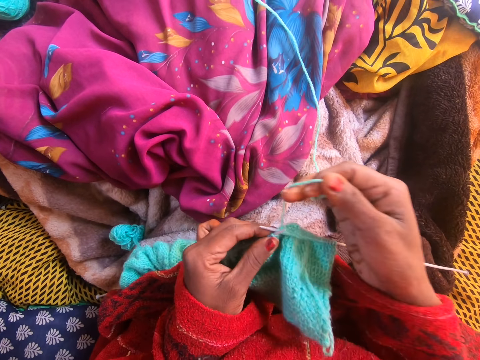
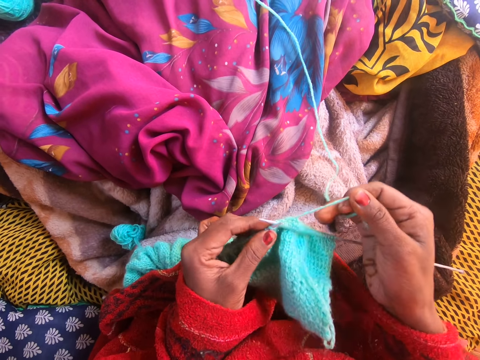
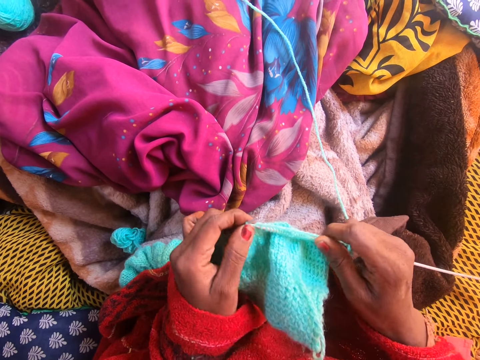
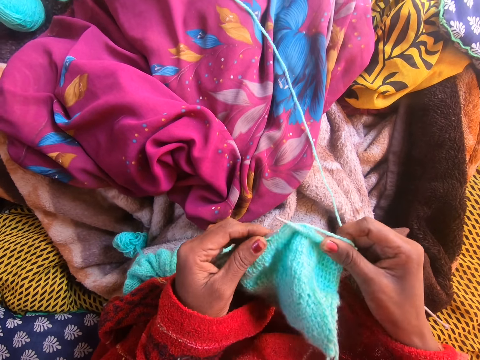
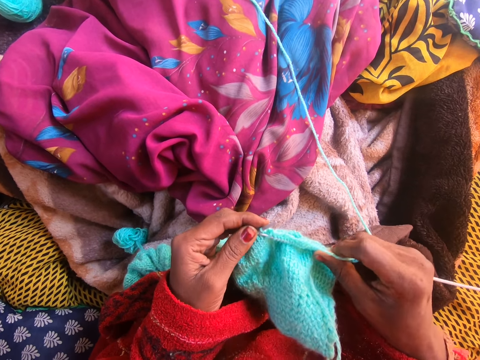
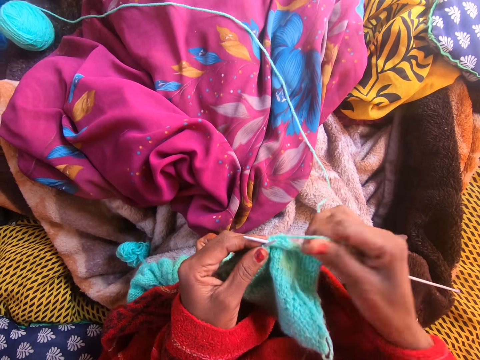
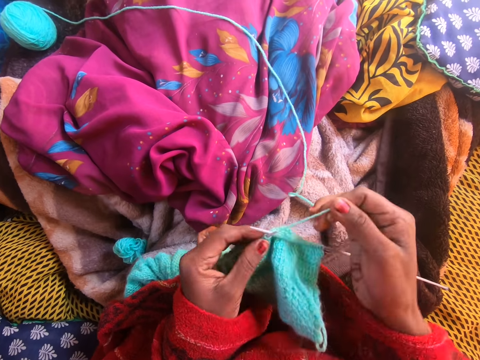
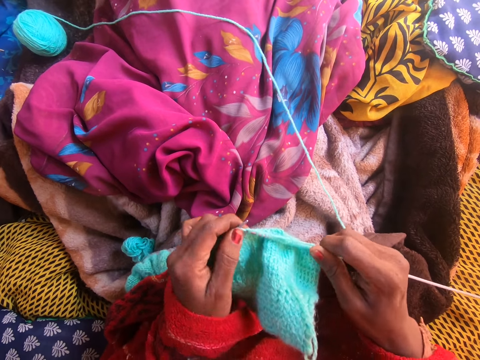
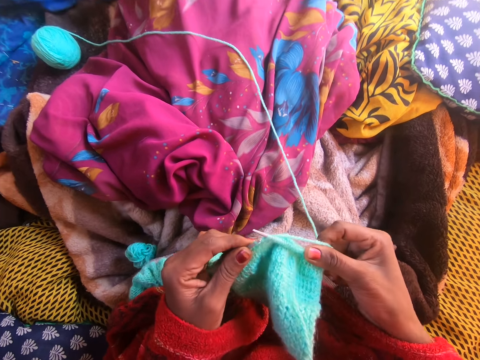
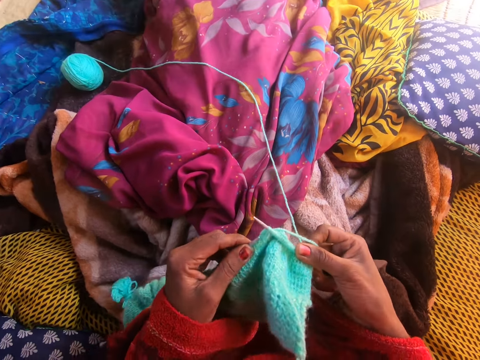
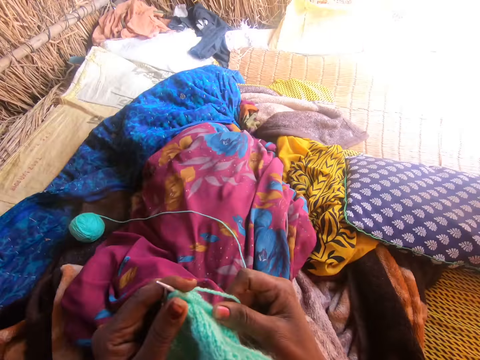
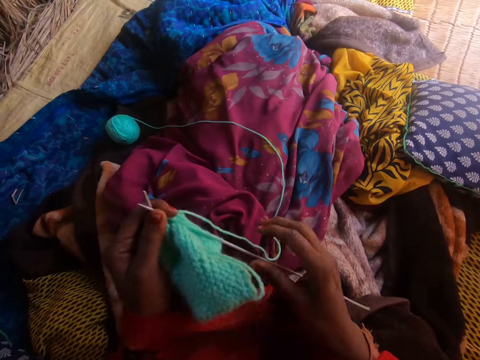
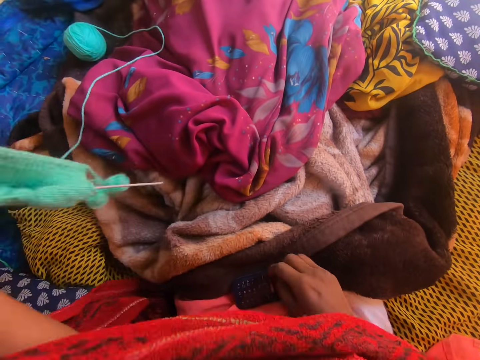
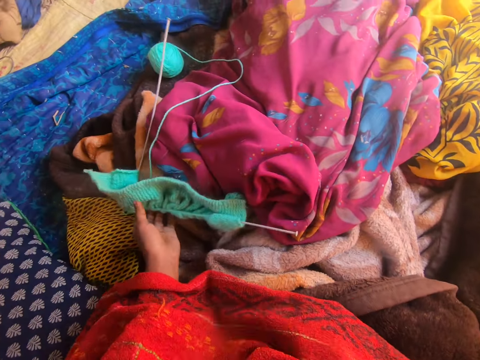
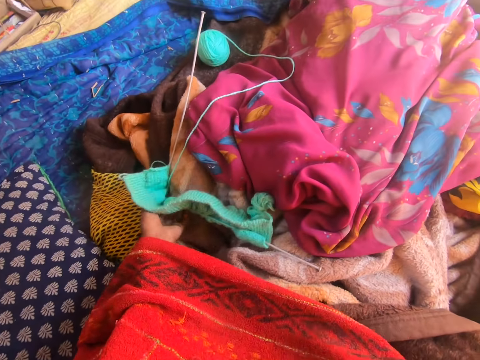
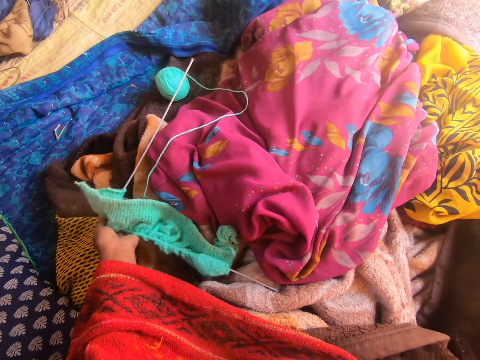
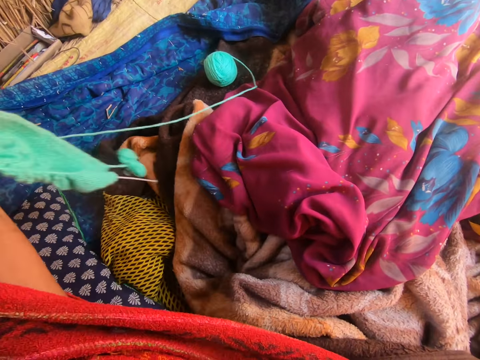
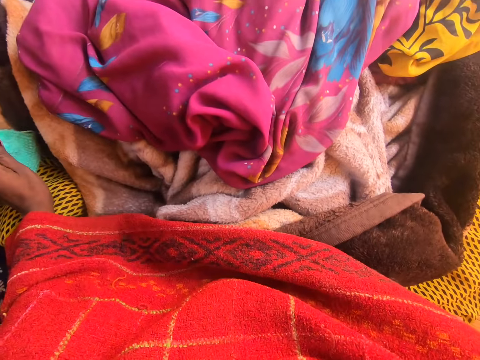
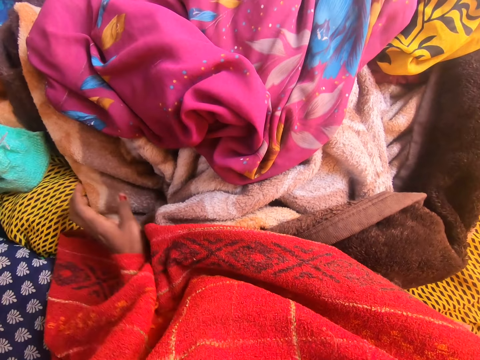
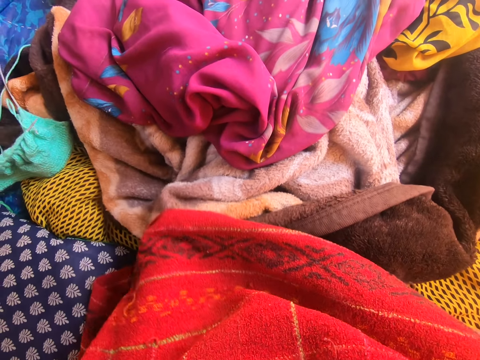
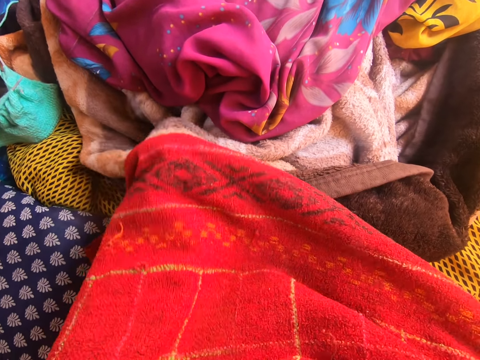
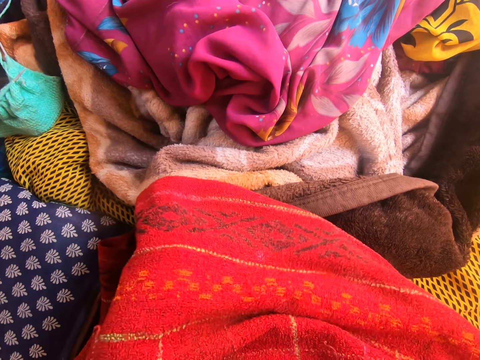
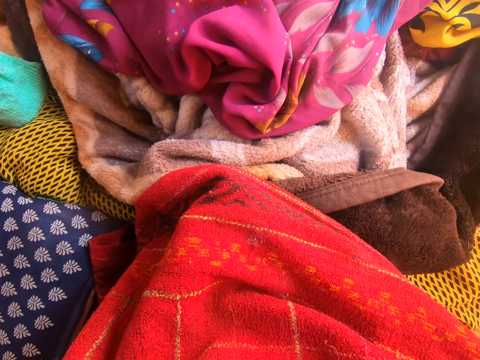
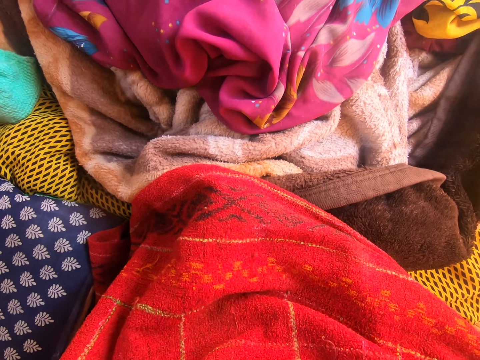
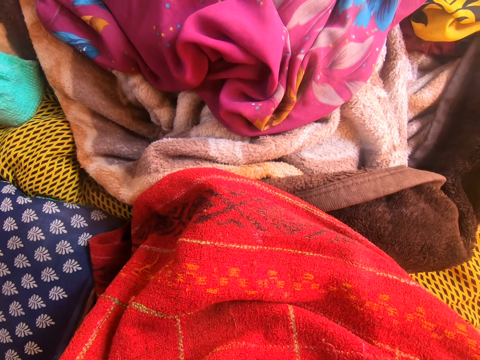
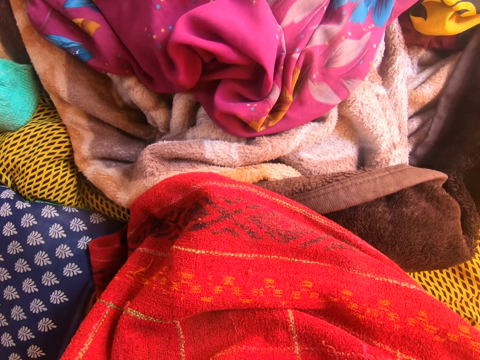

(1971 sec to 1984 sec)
The camera wearer moves knitting yarn over the knitting needle. She knits a garment with the knitting needle. She moves the knitting yarn over the knitting needle. She knits the garment with the knitting needle. She picks up the phone on her lap with her right hand. She drops the knitted yarn and needle on the bed with her left hand. She picks up the knitted yarn from the bed with her left hand. She drops the knitted yarn on the bed. She puts her left hand under the towel.

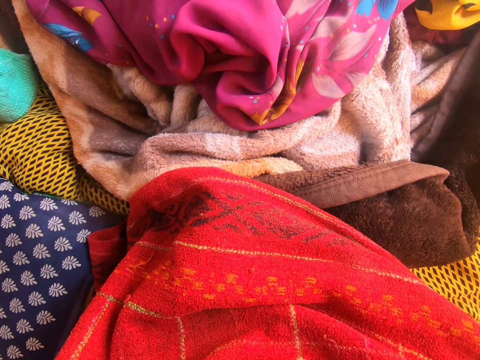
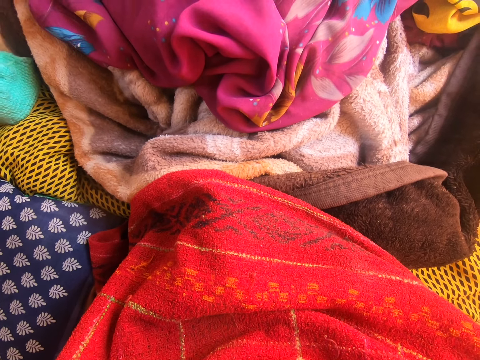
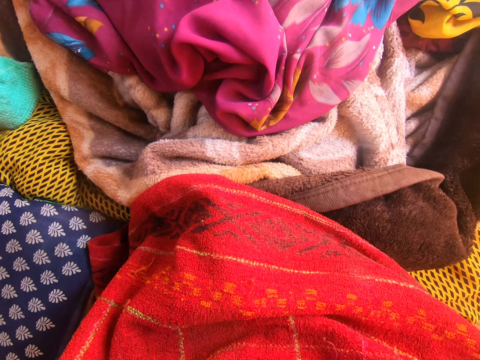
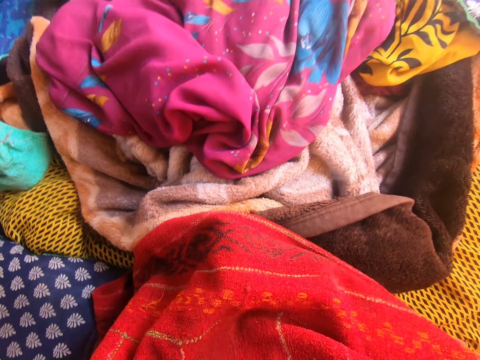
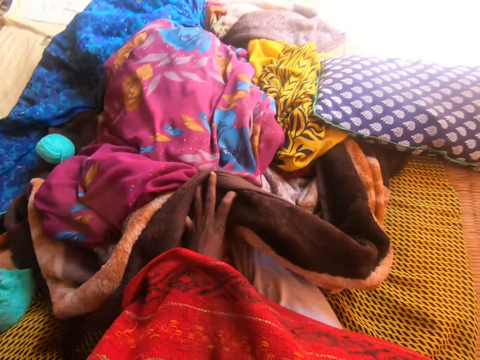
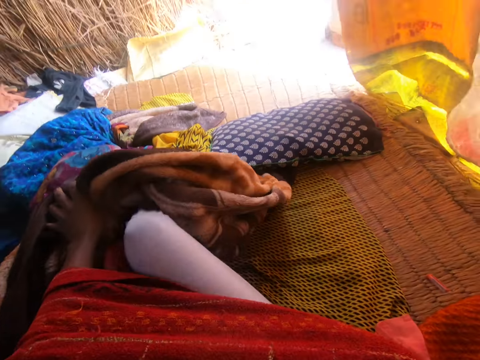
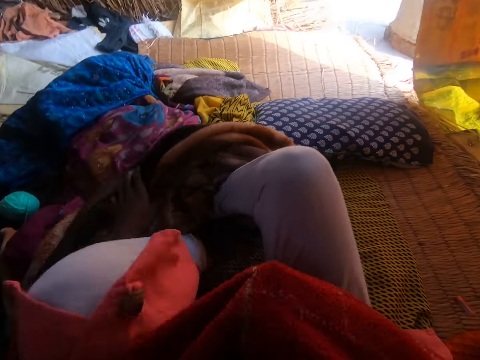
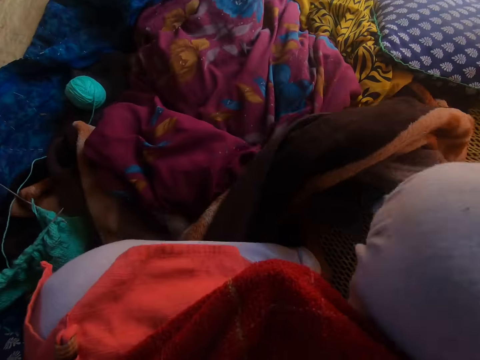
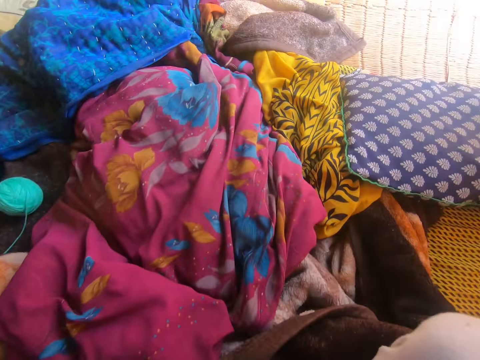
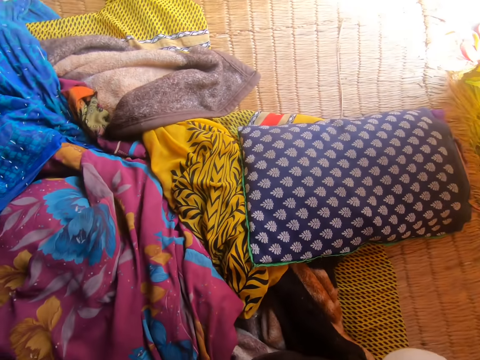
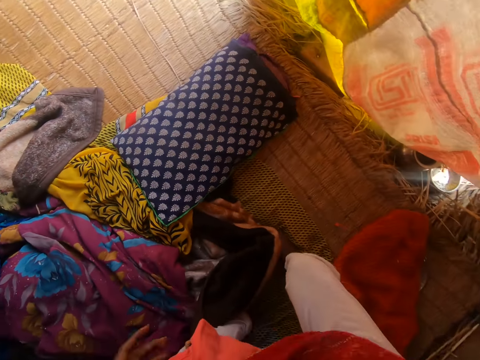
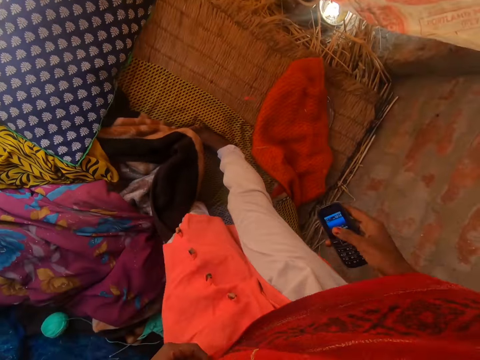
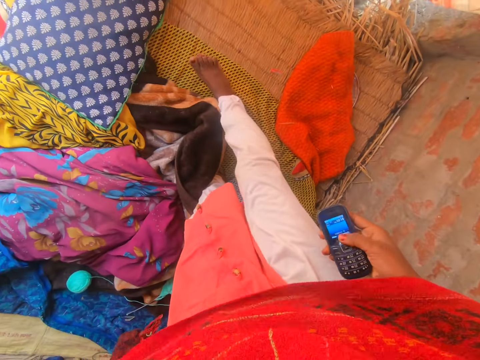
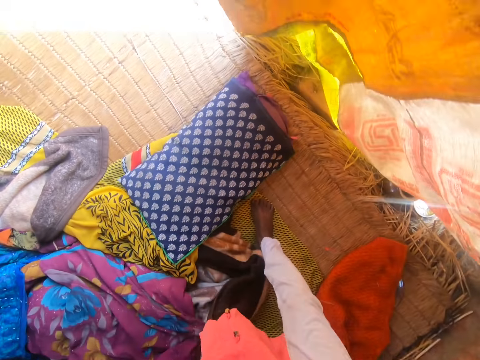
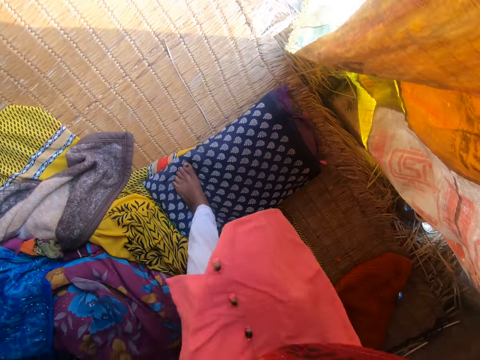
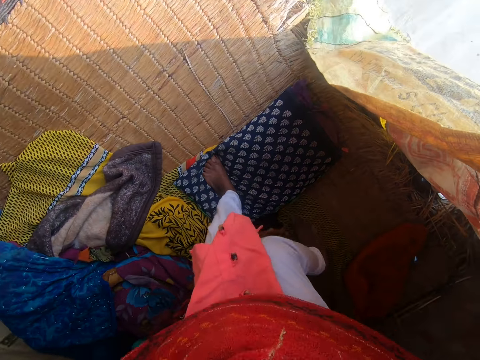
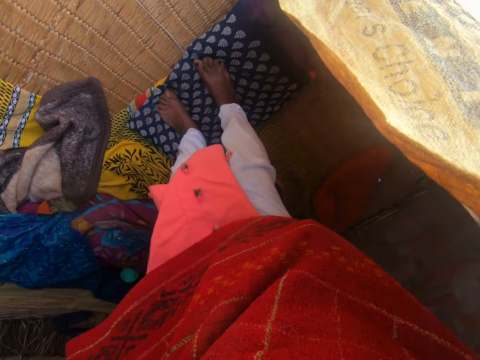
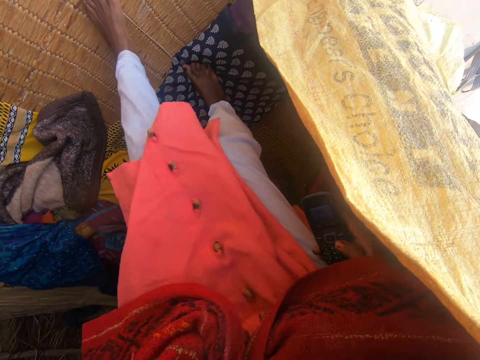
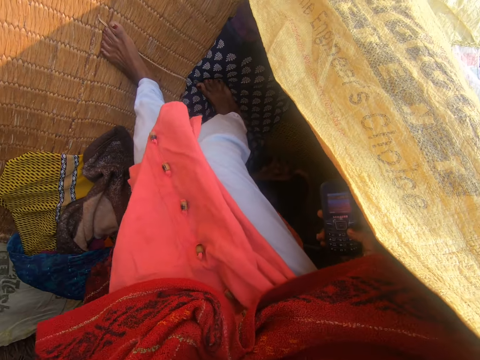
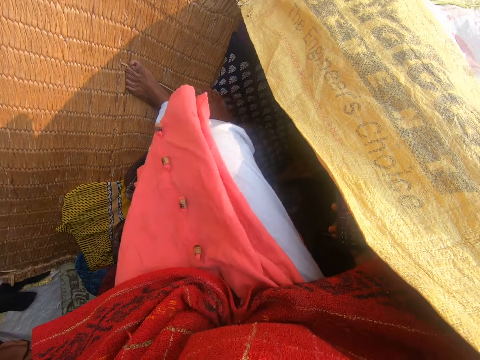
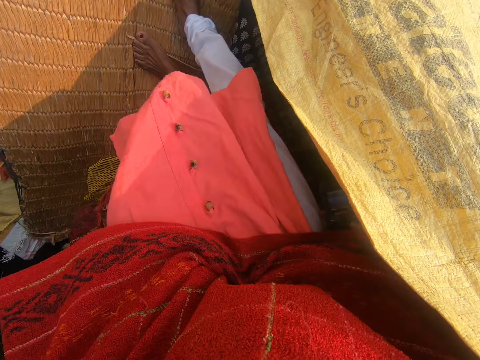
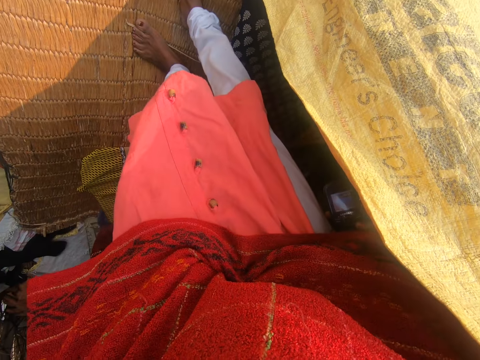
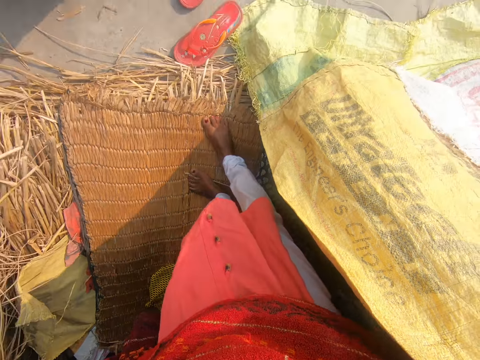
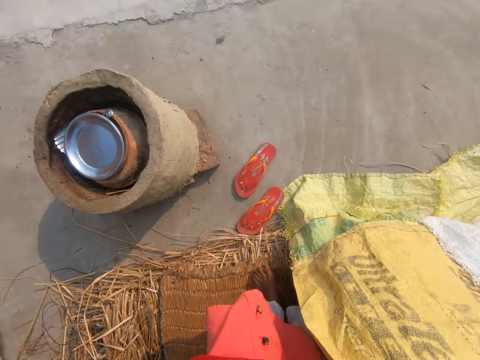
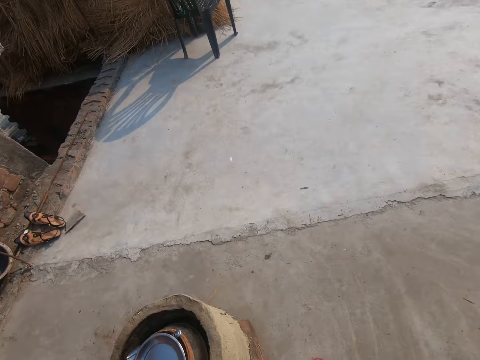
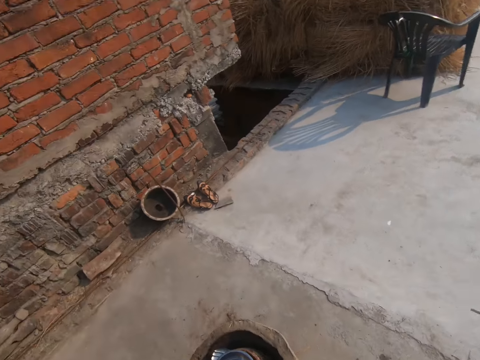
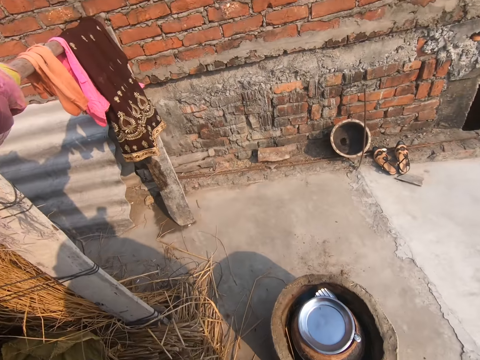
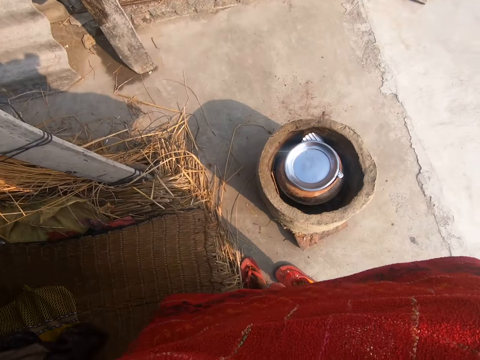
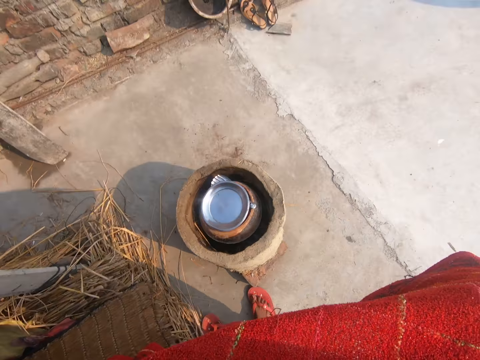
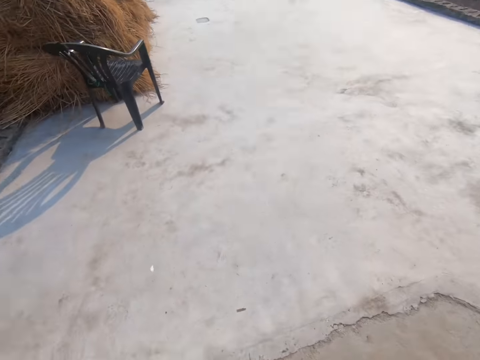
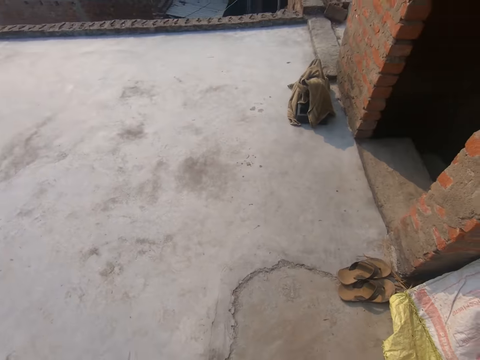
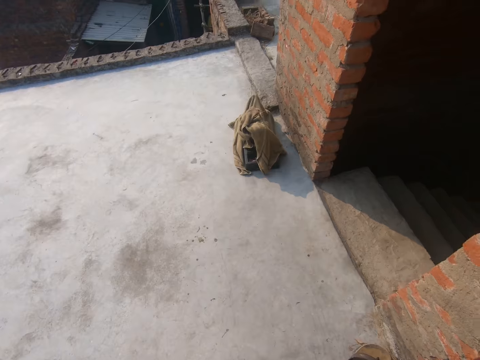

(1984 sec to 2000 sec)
The camera wearer moves her legs. She removes the blanket from her body with her left hand. She stands up. She walks out of the room. She operates the phone in her right hand. She walks out of the room. She looks around and walks towards the stairs. She puts on a pair of slippers at the entrance of the room.
